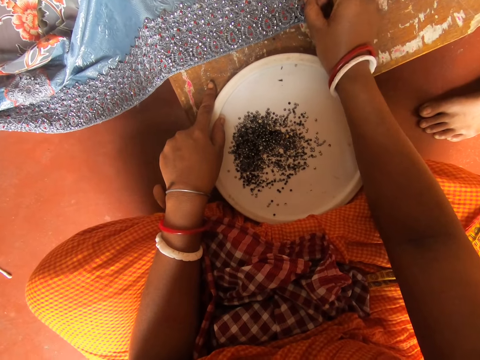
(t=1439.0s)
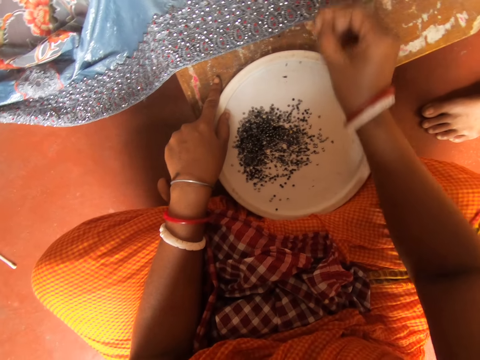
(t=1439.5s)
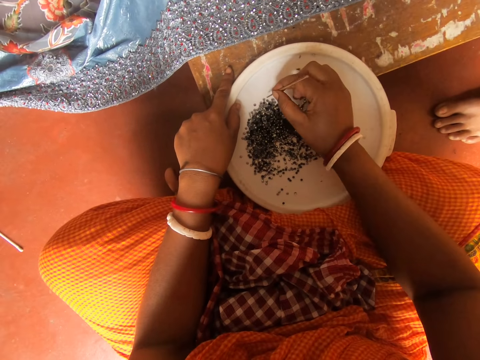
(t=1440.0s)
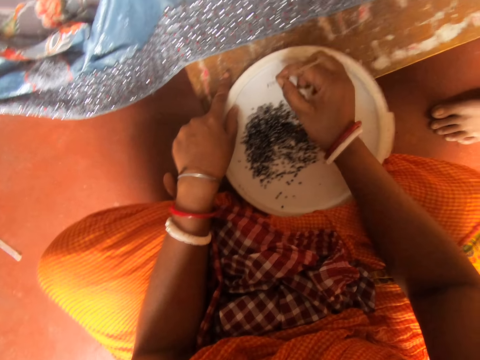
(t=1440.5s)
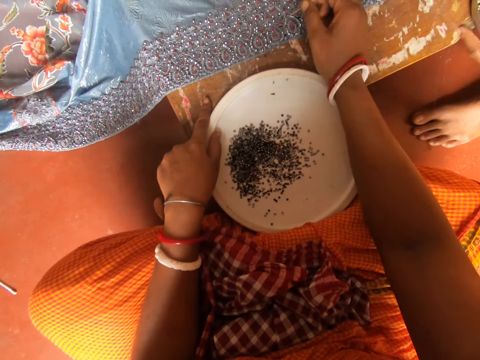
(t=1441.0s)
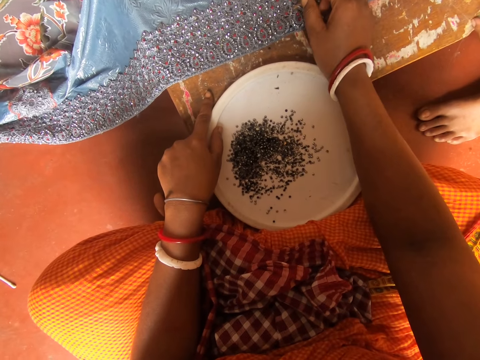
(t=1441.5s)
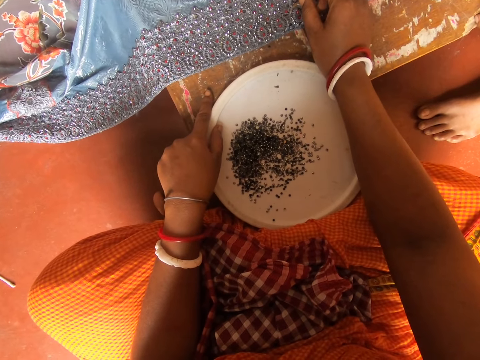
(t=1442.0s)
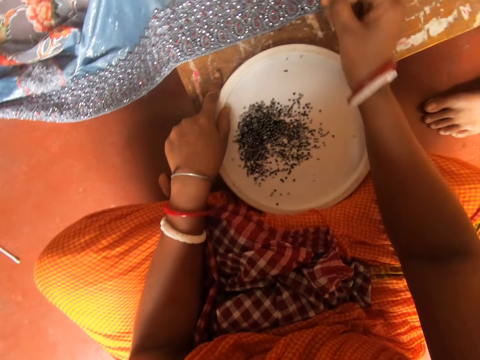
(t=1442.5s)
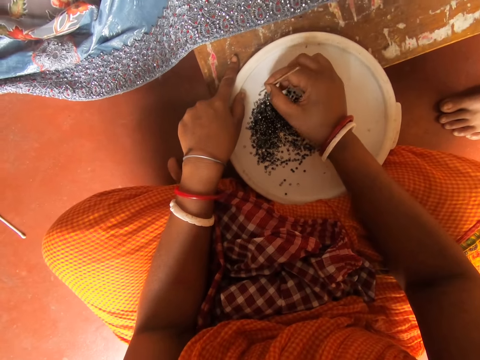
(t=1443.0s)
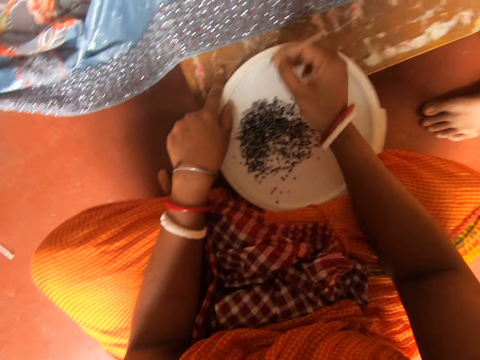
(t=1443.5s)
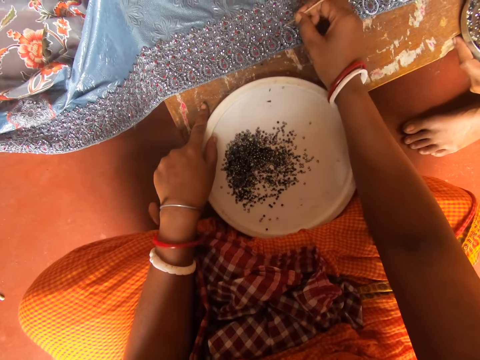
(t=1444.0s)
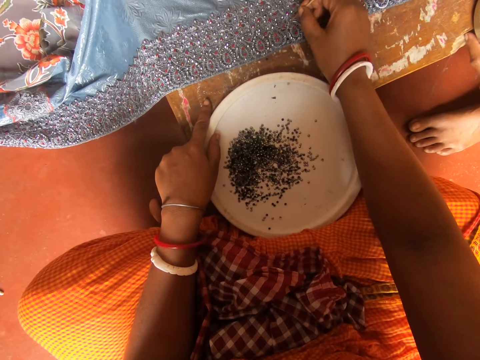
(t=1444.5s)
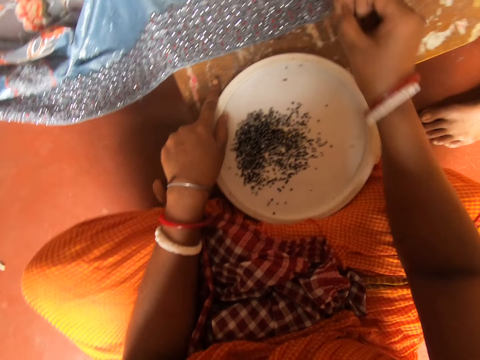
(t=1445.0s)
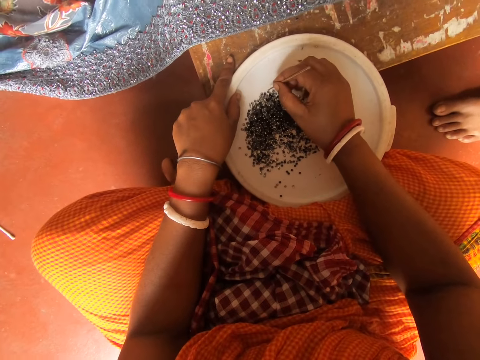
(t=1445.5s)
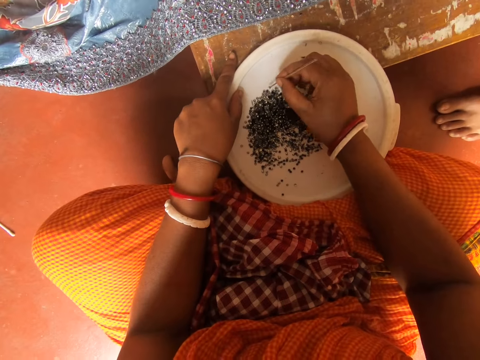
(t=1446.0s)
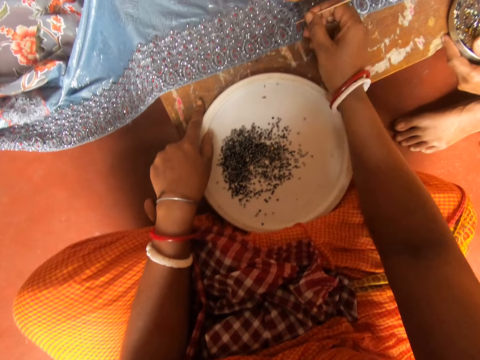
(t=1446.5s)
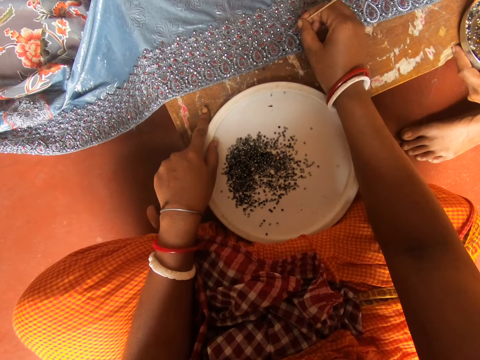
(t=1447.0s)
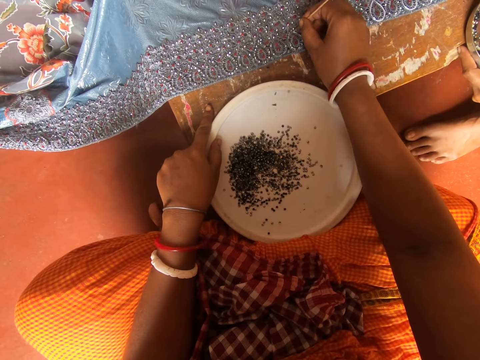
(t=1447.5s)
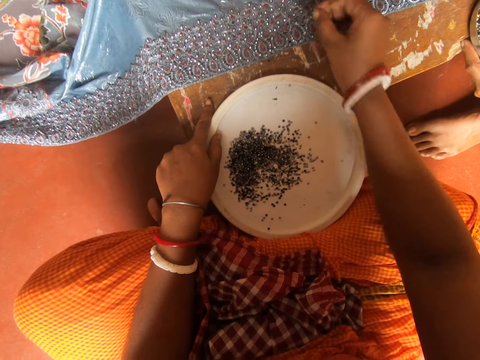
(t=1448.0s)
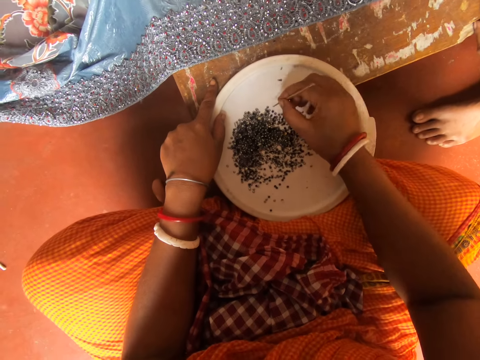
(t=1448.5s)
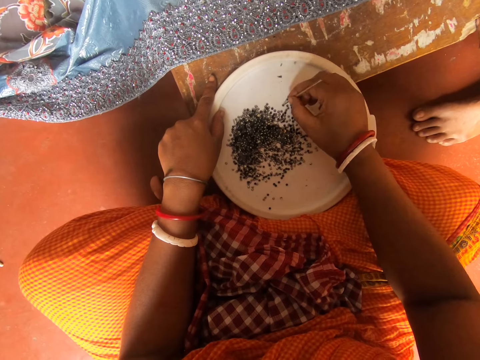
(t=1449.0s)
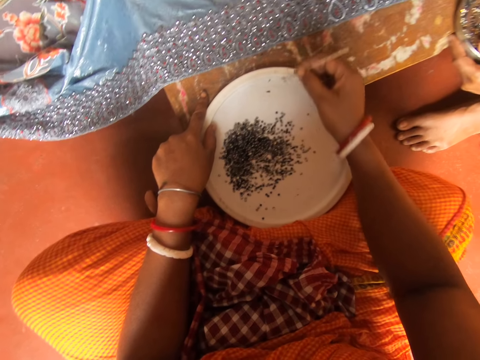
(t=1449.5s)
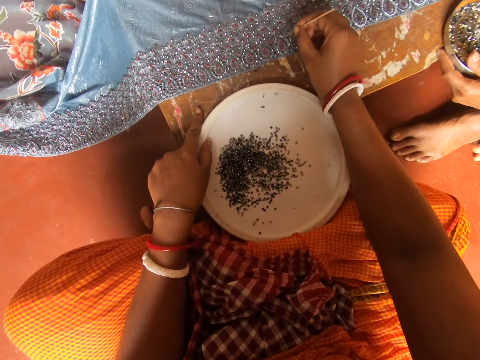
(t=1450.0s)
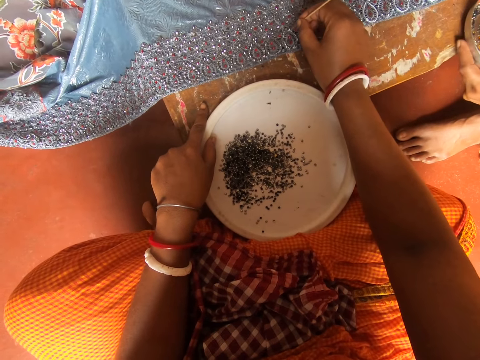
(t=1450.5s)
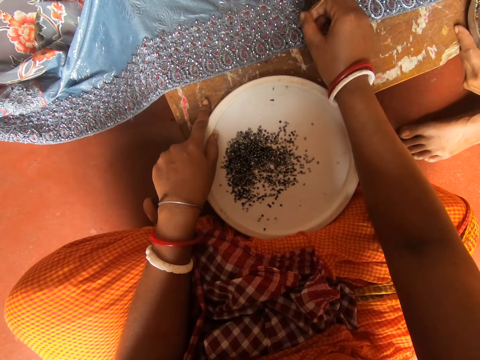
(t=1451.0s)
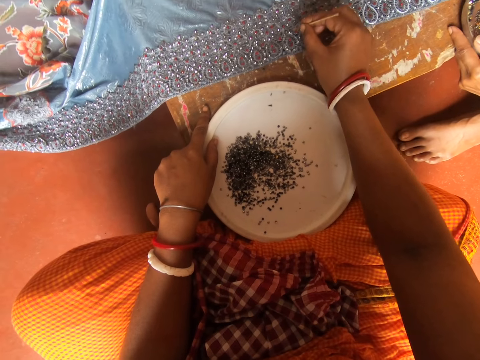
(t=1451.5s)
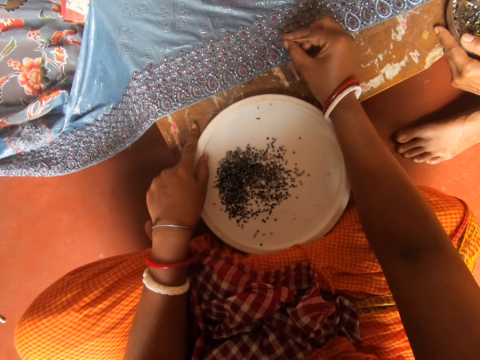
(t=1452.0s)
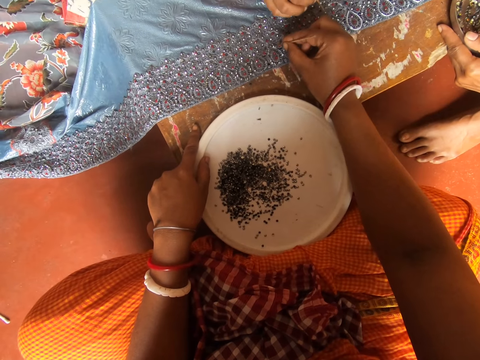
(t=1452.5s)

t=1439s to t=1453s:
The camera wearer fixes something on the cloth. They pick something on the lid with a piece of metal. They fix something on the cloth. They pick something on the lid with the piece of metal. They fix something on the cloth. They pick something on the lid with the piece of metal. They fix something on the cloth. They pick something on the lid with the piece of metal. They fix something on the cloth.

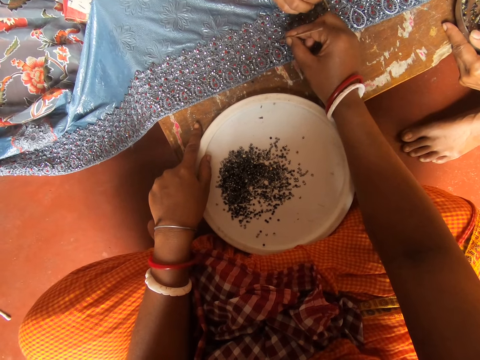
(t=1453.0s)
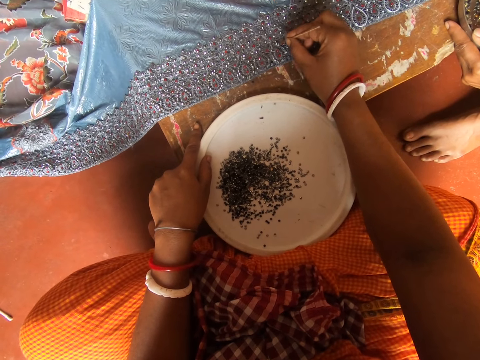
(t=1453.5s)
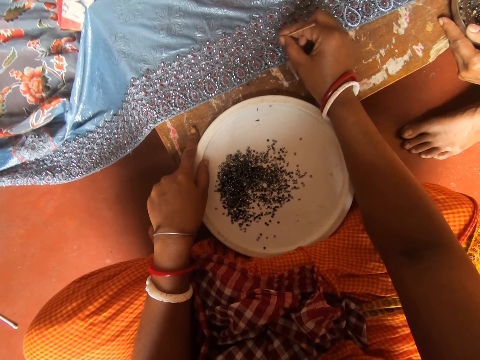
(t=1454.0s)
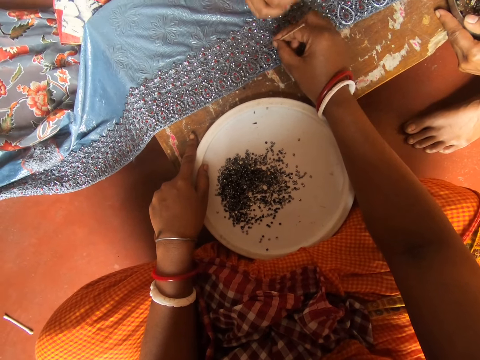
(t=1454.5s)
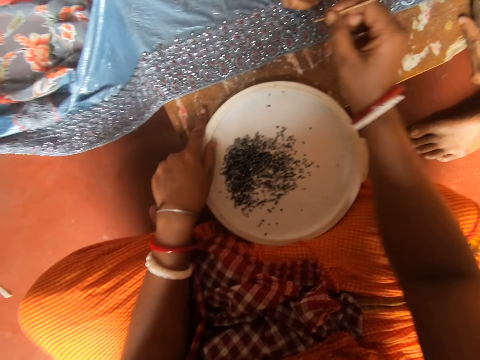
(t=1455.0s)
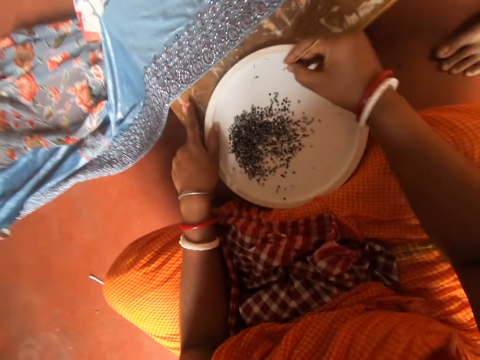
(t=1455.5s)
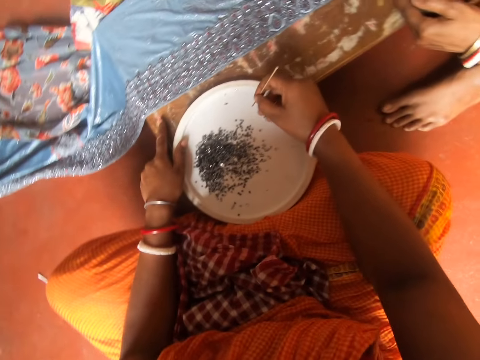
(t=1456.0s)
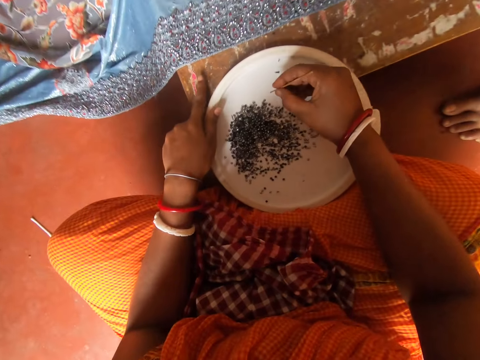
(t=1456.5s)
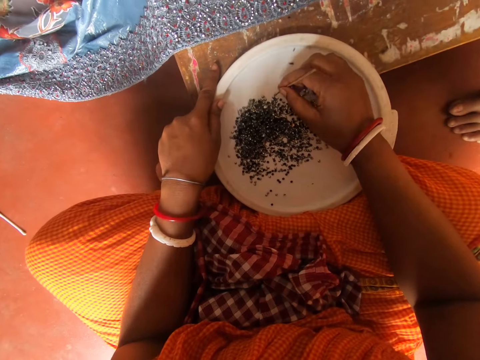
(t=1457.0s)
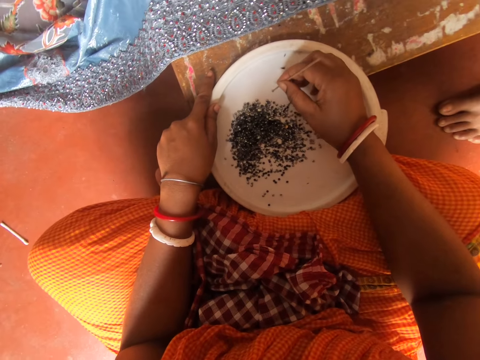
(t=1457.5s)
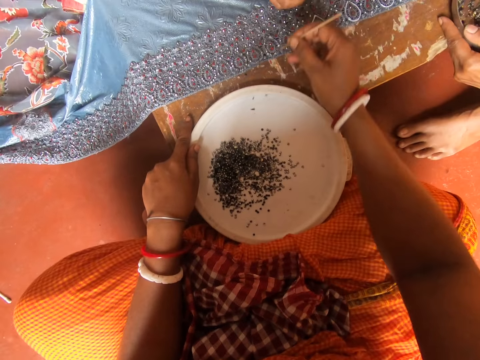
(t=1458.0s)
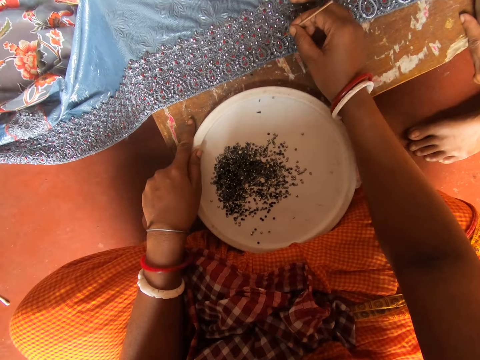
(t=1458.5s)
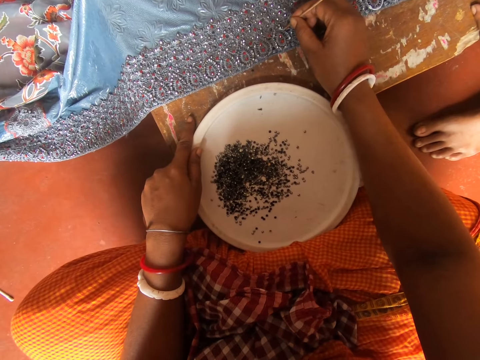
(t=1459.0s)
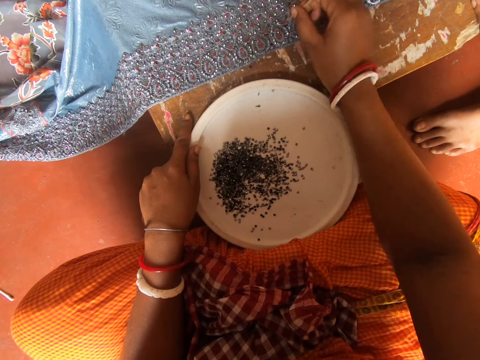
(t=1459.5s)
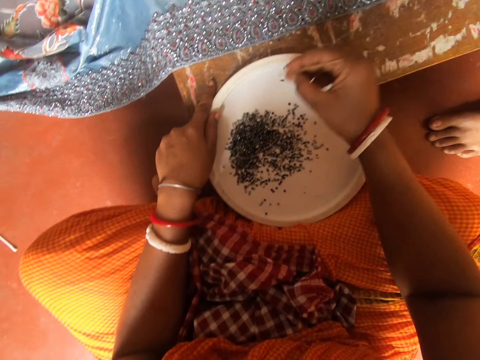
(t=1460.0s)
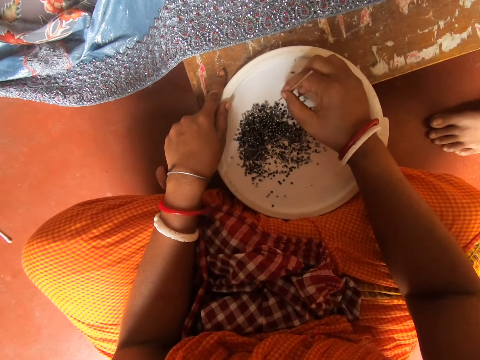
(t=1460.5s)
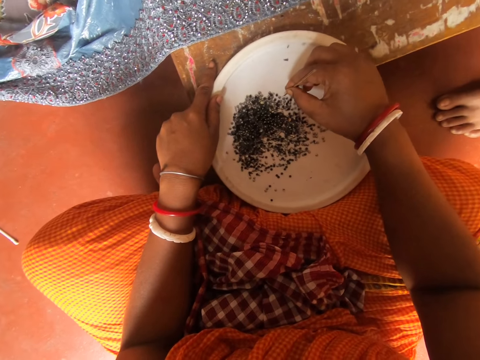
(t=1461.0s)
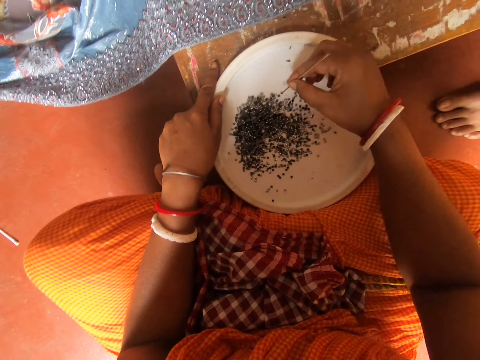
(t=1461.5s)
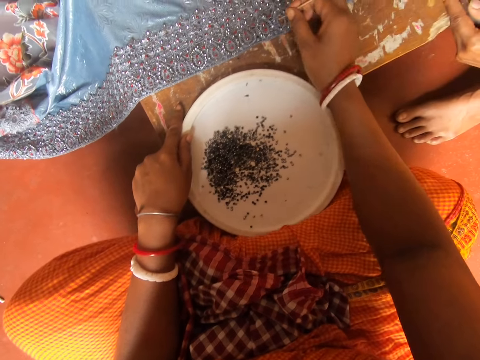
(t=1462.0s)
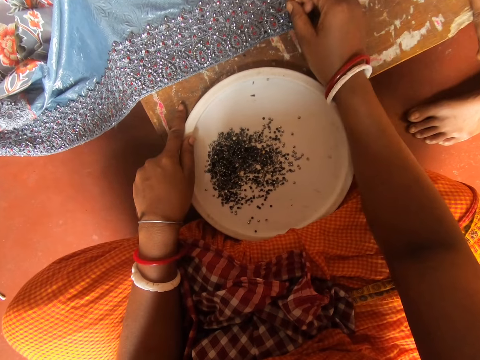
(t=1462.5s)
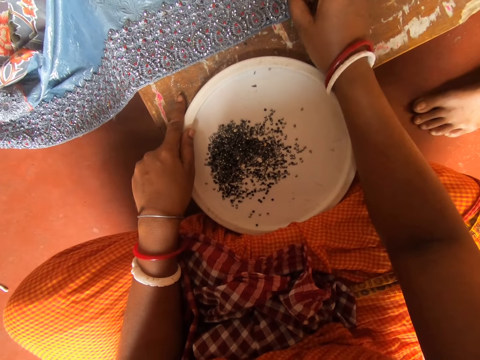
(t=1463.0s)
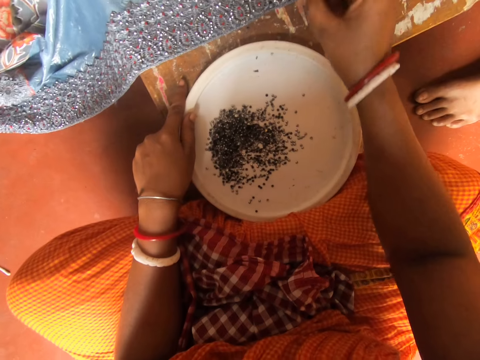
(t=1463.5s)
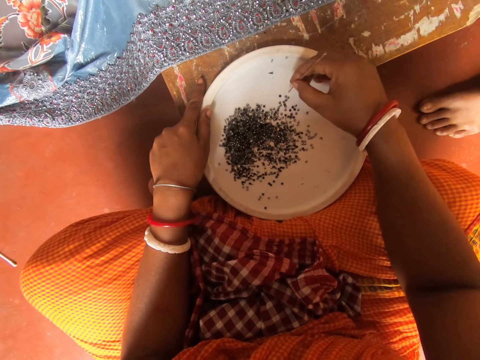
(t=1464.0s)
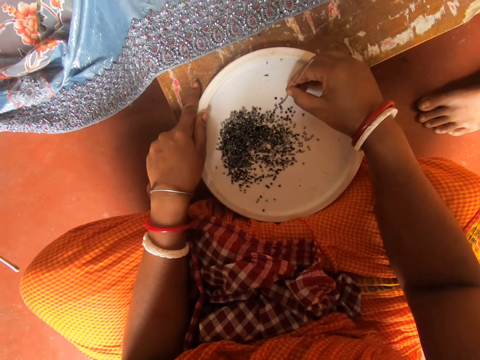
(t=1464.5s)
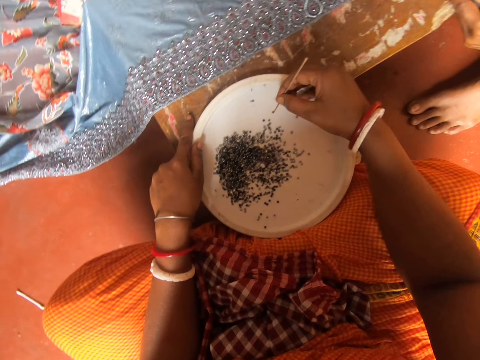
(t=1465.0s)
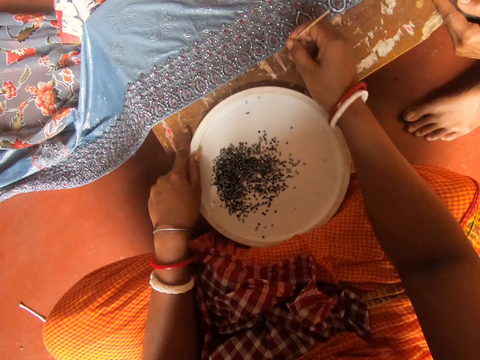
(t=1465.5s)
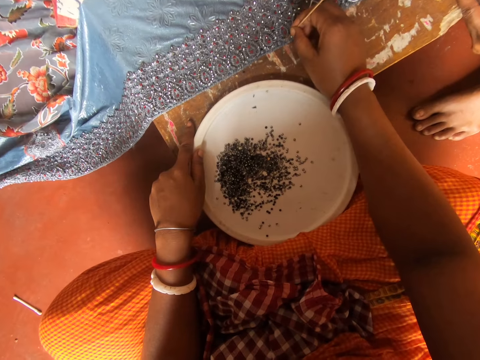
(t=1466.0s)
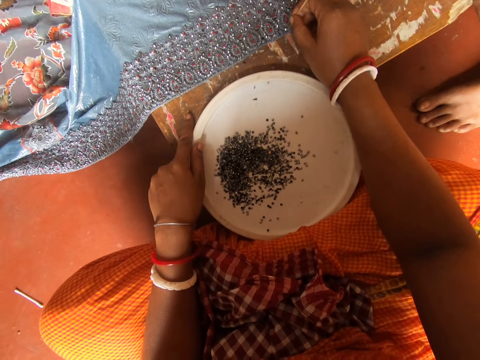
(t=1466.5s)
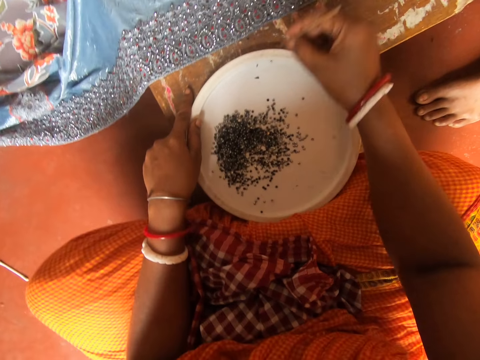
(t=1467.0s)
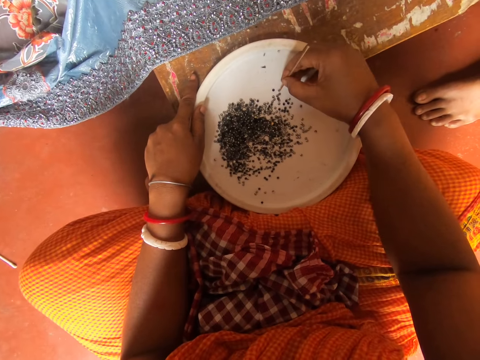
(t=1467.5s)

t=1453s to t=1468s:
A woman fixes something on the cloth. The camera wearer picks something on the lid with a piece of metal. The woman fixes something on the cloth. The camera wearer fixes something on the cloth. They pick something on the lid with the piece of metal. They fix something on the cloth. They pick something on the lid with the piece of metal. They fix something on the cloth.
